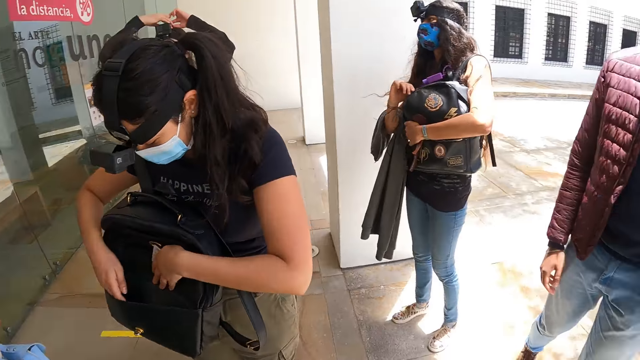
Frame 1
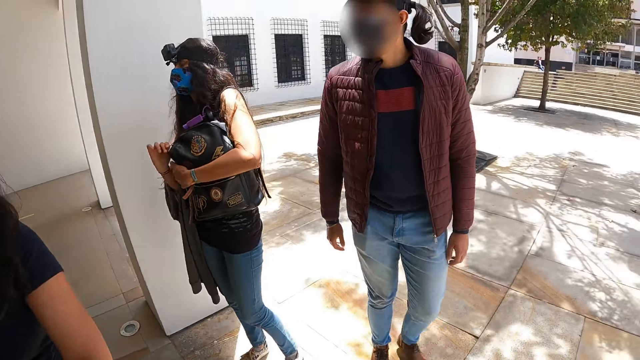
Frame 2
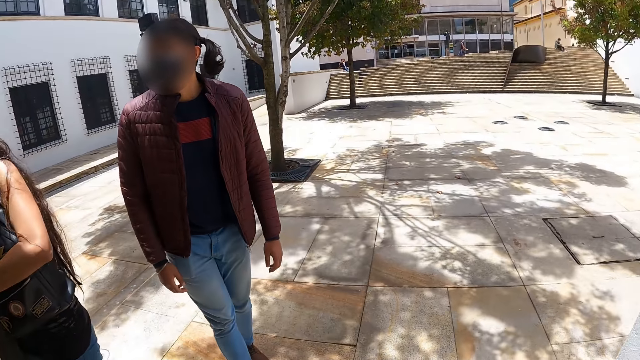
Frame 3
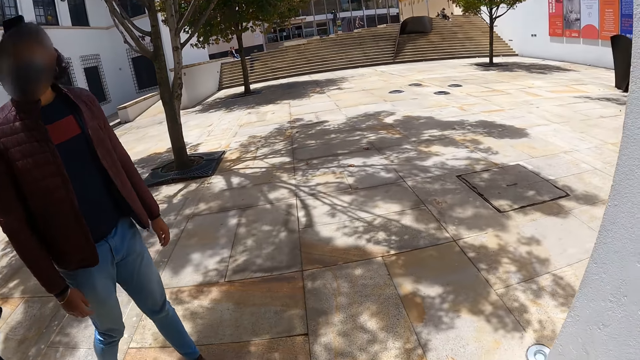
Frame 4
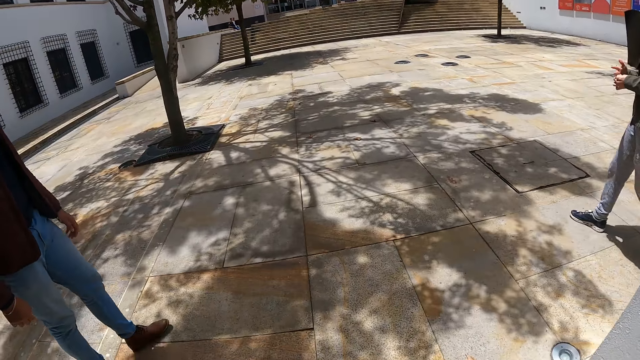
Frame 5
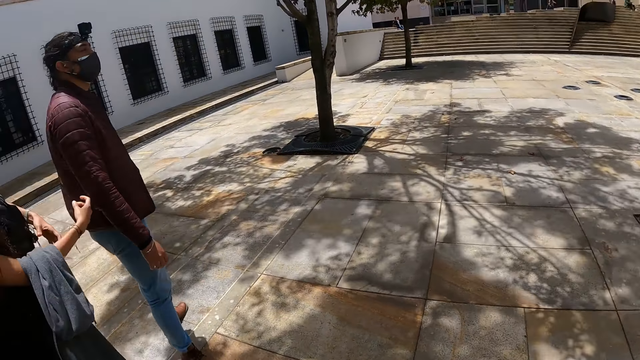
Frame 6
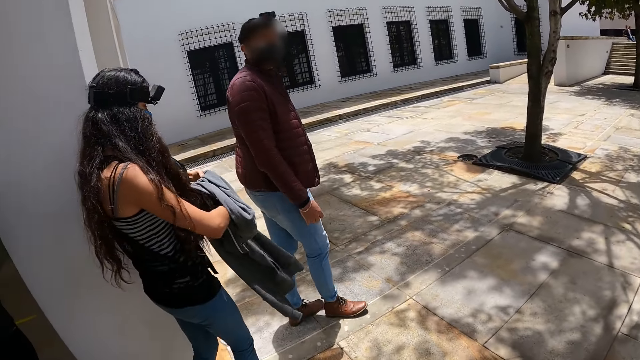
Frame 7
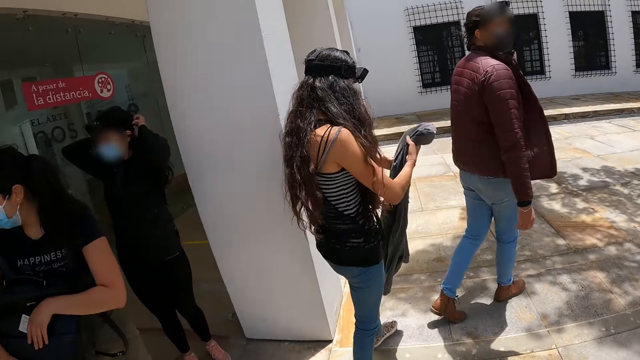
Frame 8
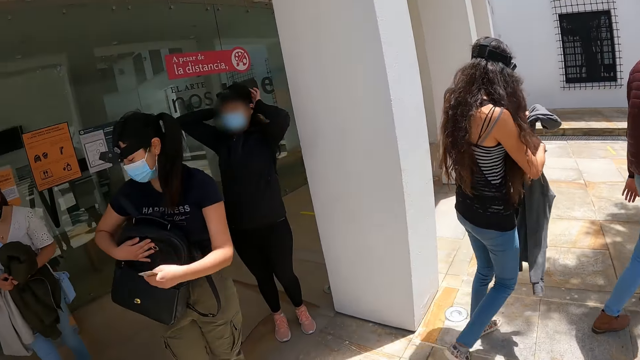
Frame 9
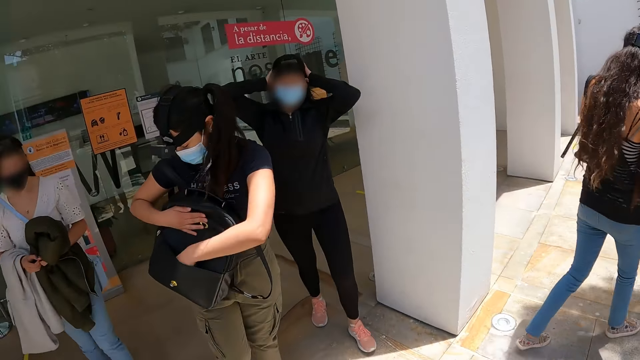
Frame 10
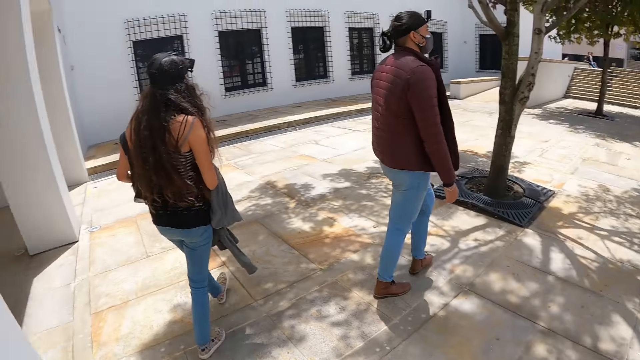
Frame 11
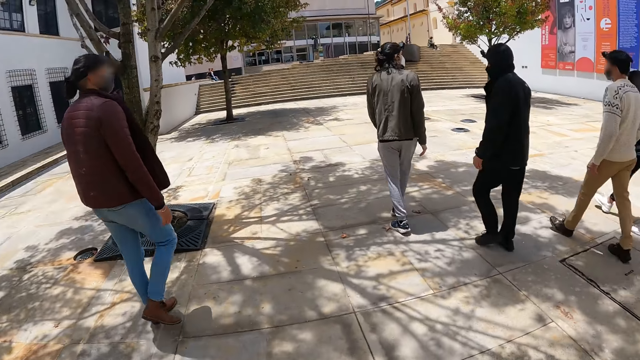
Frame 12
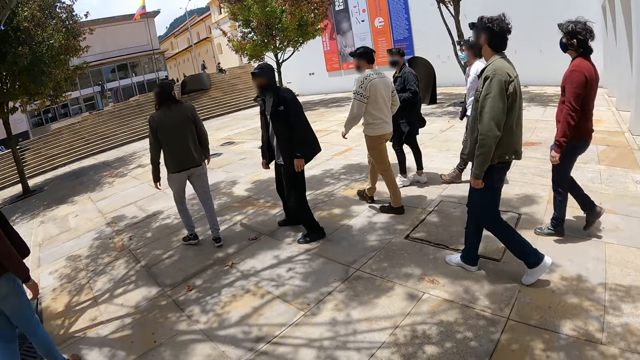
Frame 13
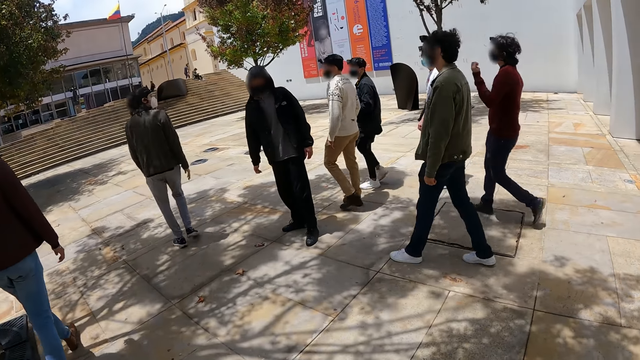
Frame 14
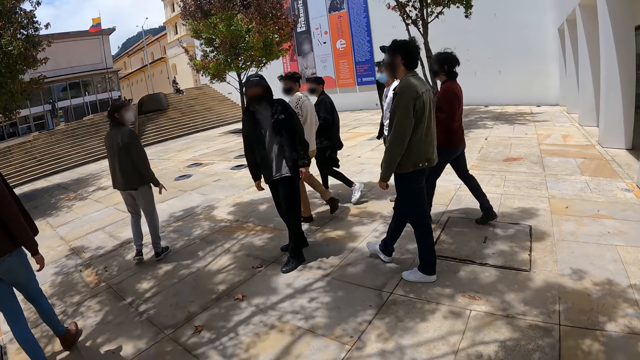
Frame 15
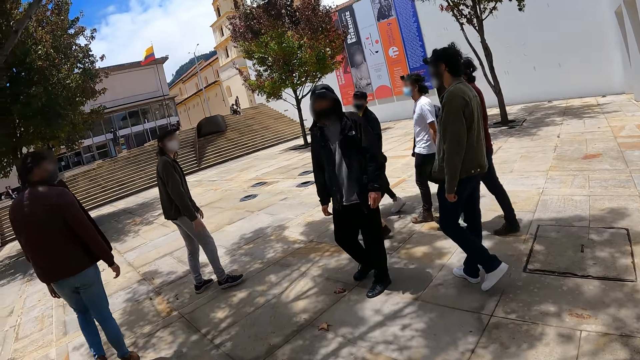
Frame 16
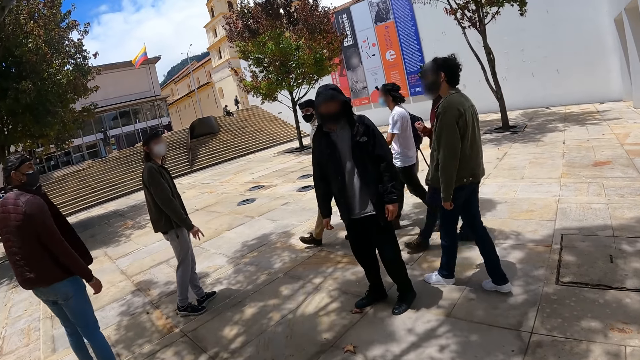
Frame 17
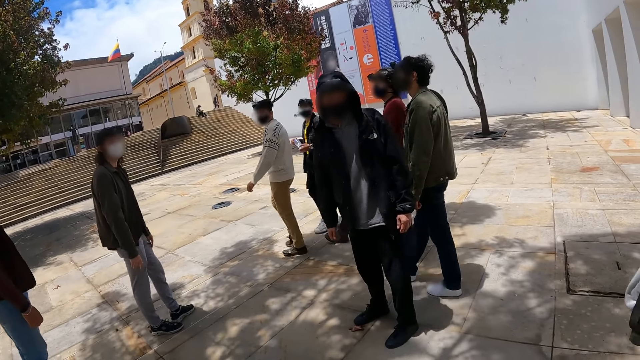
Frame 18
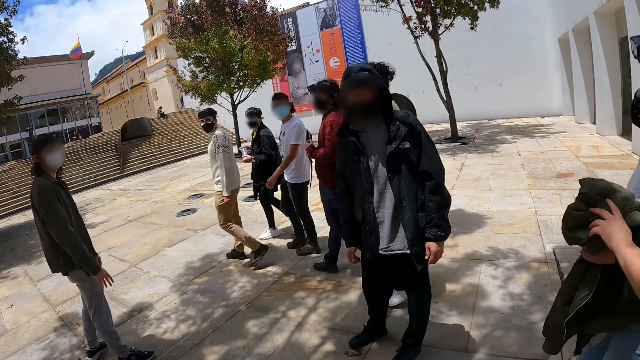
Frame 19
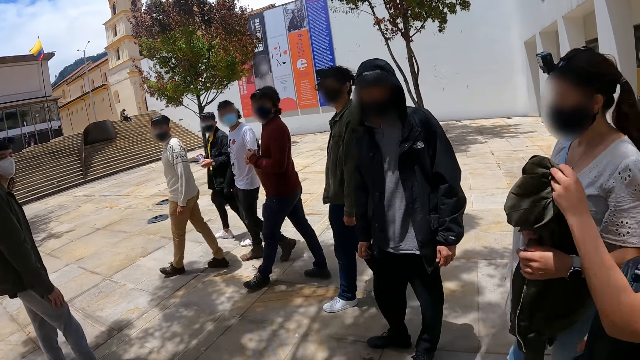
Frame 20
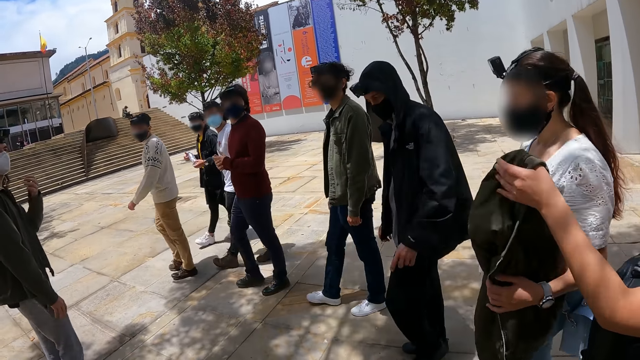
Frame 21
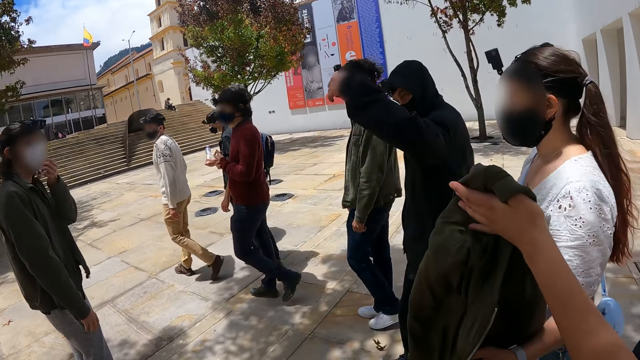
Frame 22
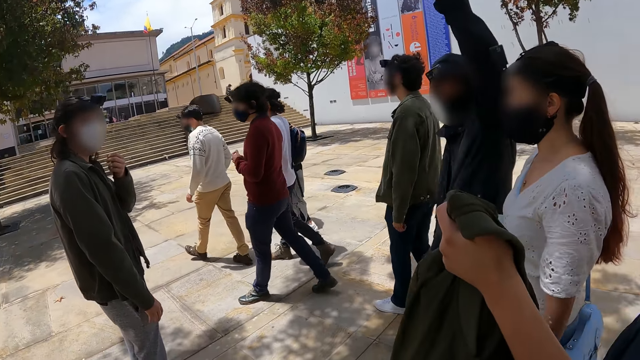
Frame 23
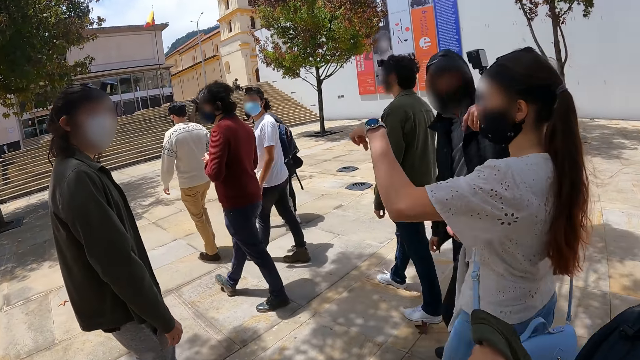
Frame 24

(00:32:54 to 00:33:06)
The camera wearer looks around the place. They walk across the place.

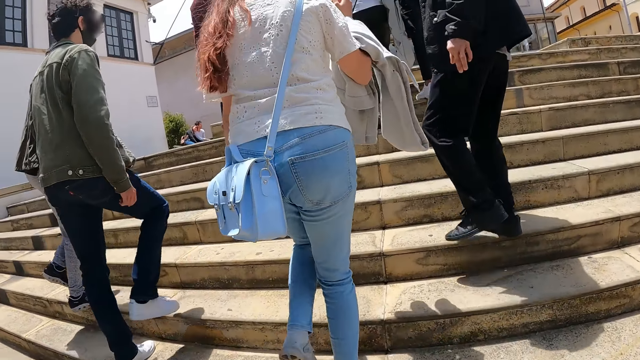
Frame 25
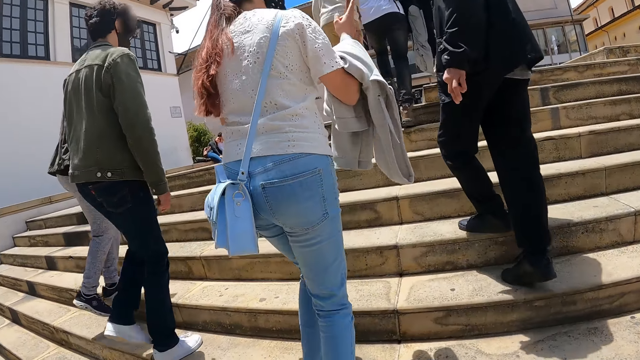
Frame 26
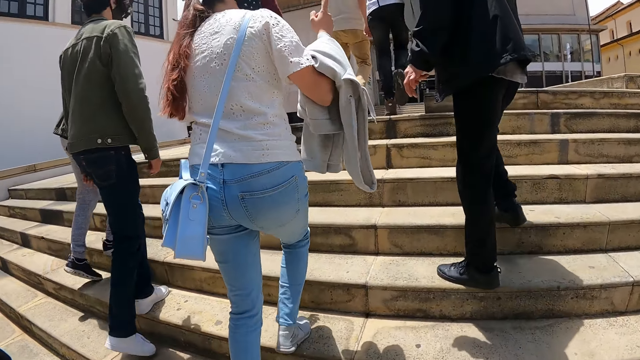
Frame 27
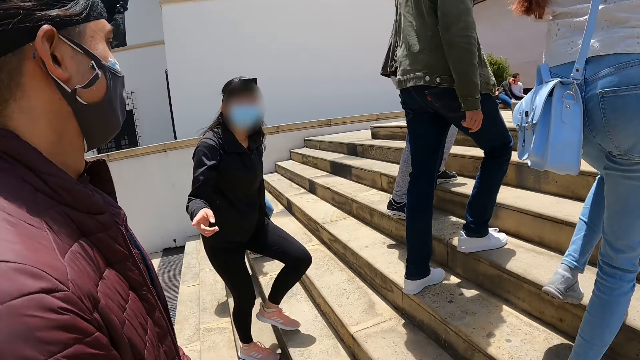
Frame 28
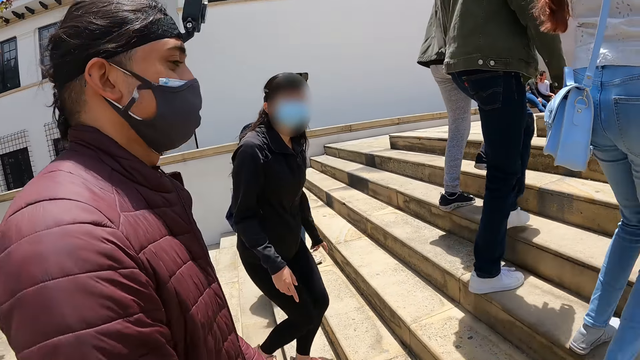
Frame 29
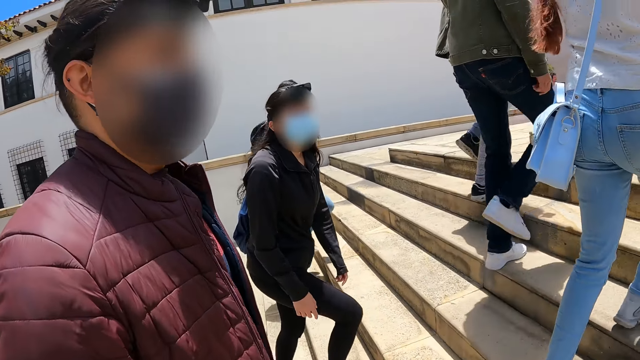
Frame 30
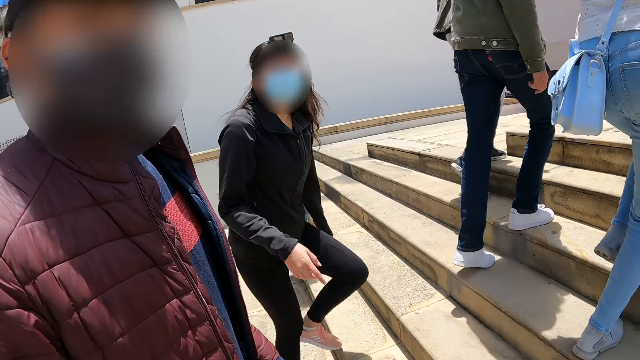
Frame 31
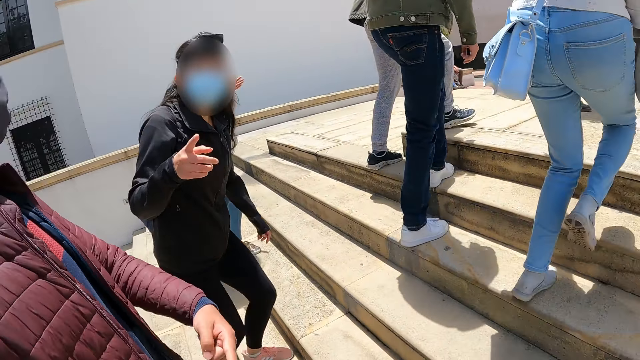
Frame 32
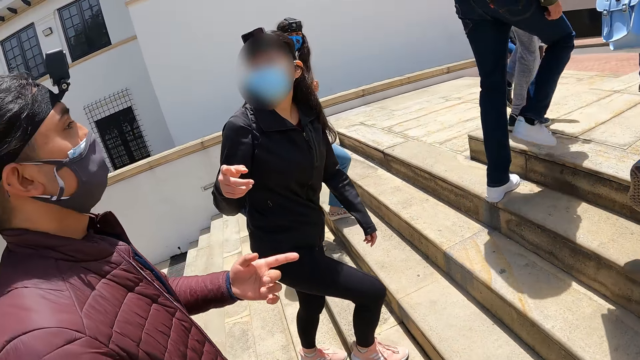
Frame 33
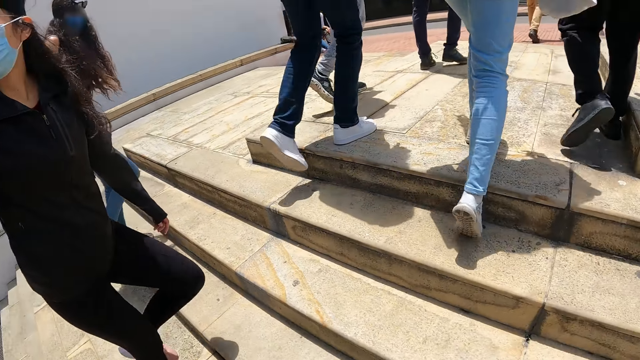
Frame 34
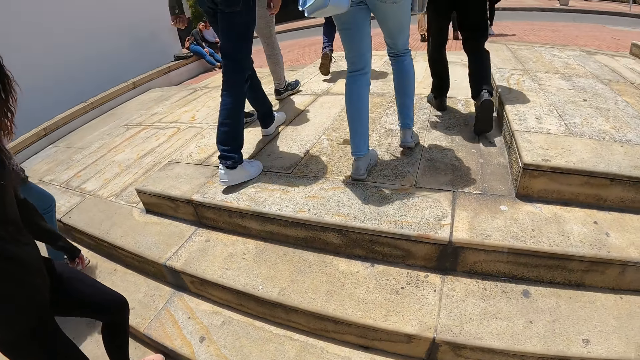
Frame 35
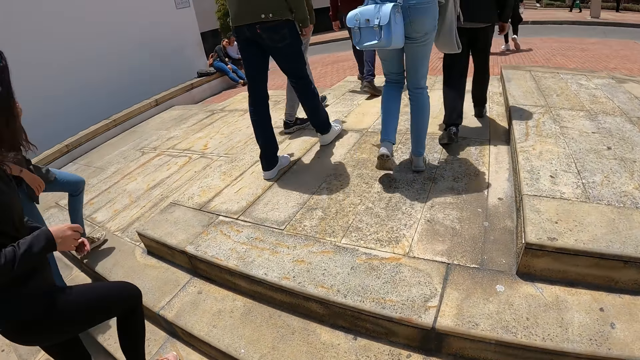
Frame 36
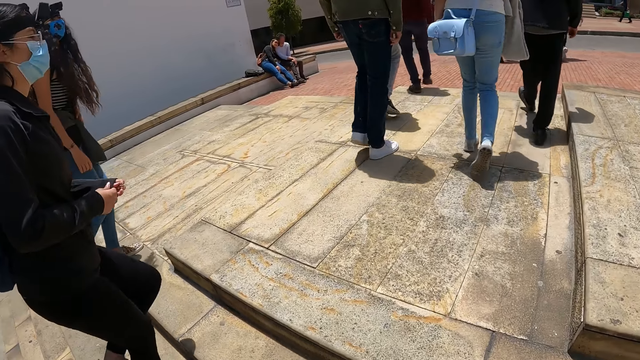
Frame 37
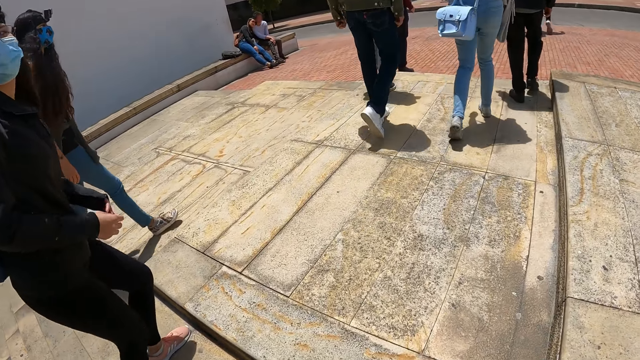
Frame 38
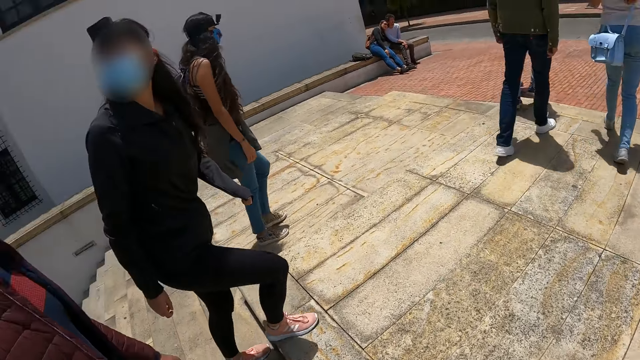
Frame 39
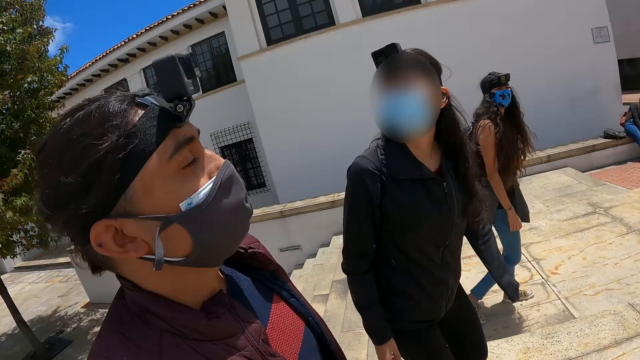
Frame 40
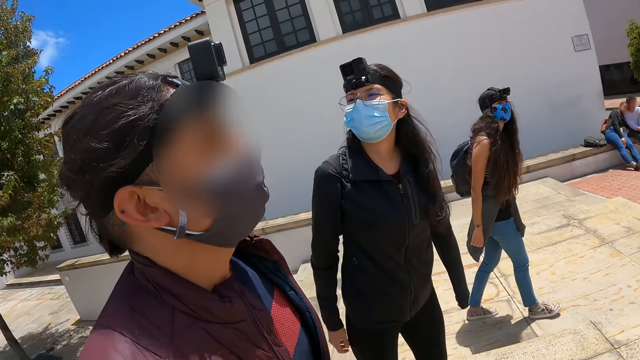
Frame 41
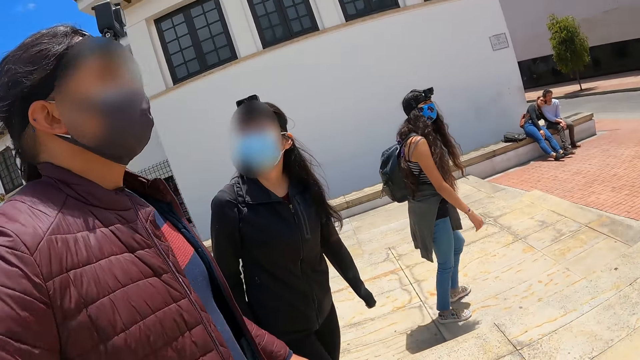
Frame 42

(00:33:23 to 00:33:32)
The camera wearer moves up the stairs.
